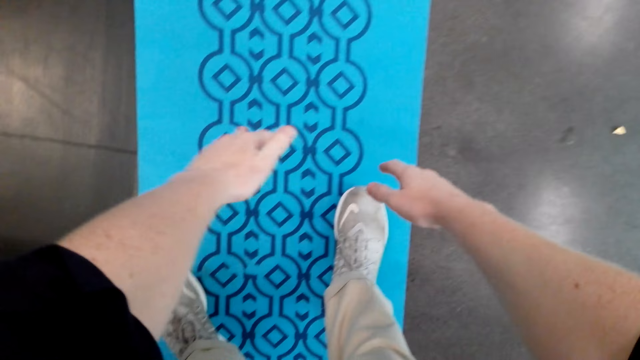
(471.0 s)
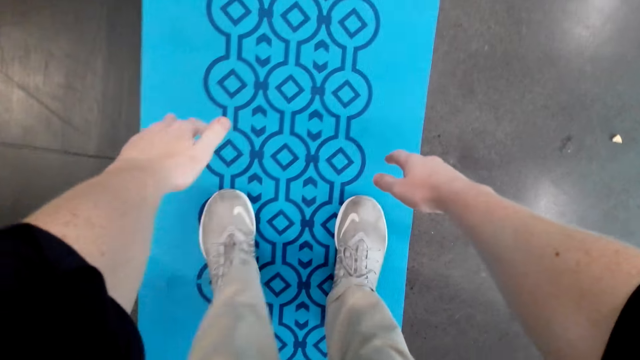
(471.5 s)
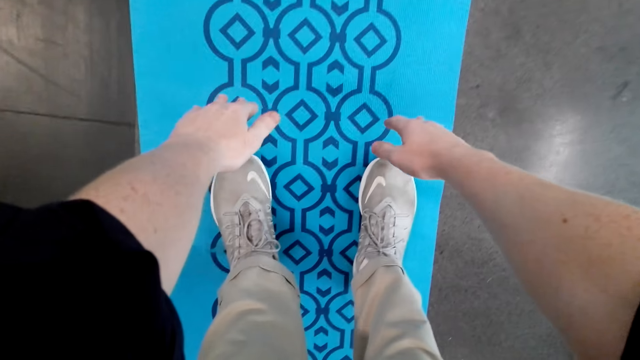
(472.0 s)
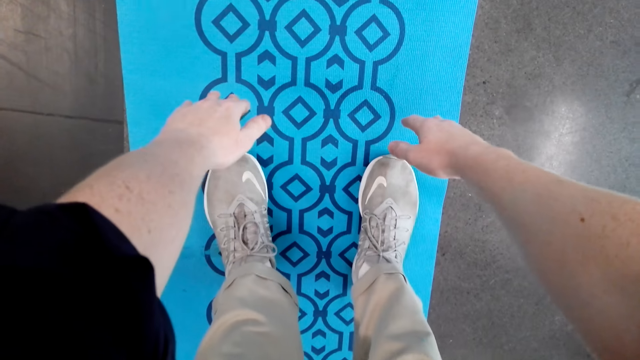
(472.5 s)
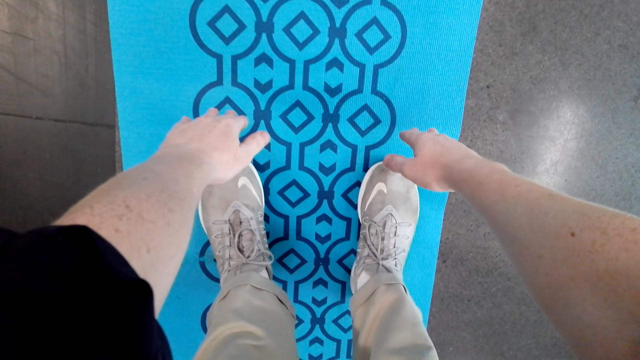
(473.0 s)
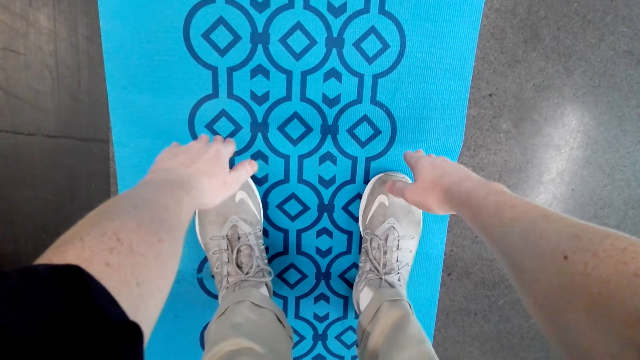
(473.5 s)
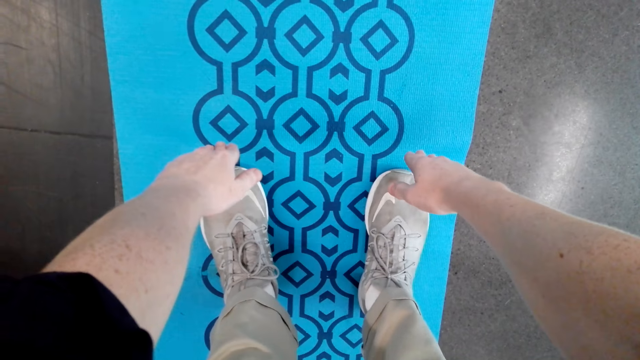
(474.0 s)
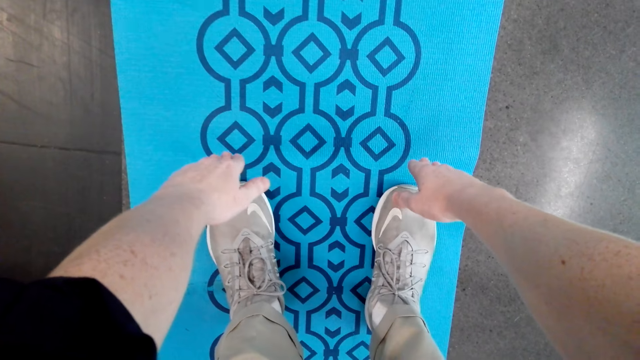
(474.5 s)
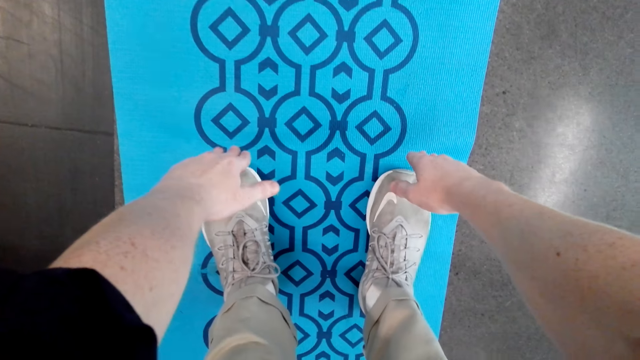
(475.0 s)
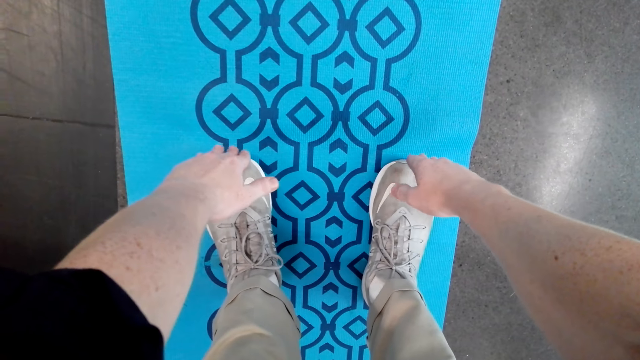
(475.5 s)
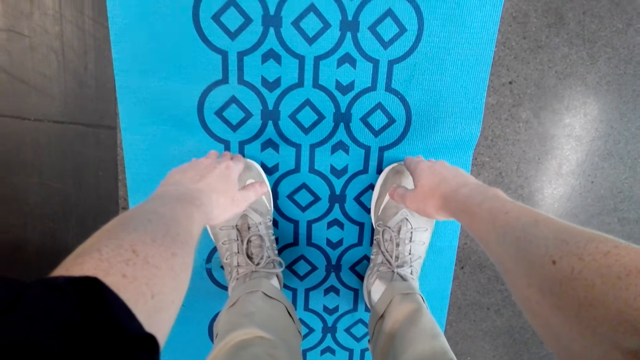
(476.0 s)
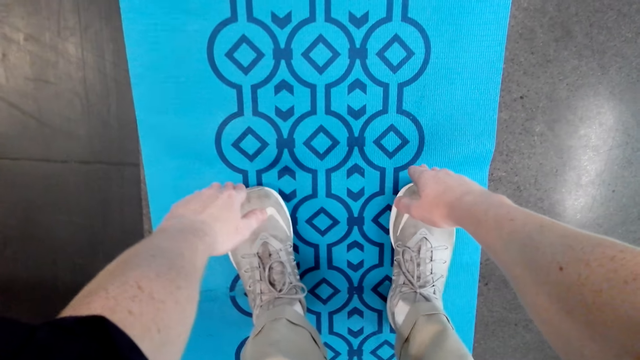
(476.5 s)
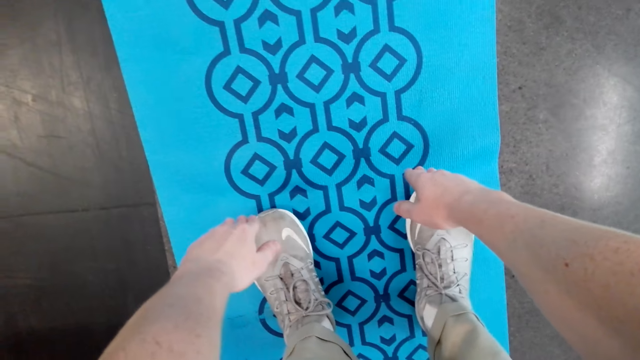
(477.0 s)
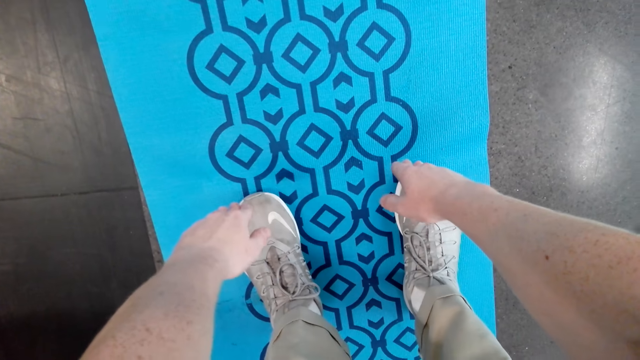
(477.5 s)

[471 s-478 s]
The camera wearer touches the toes.

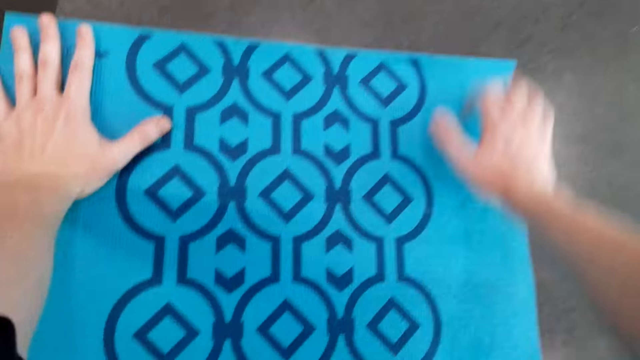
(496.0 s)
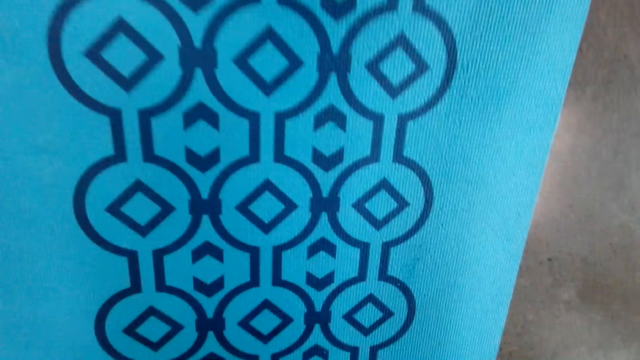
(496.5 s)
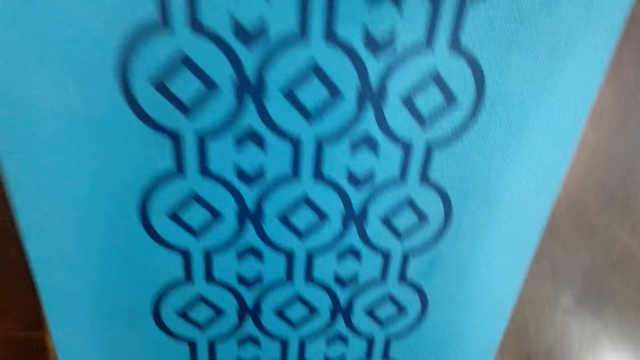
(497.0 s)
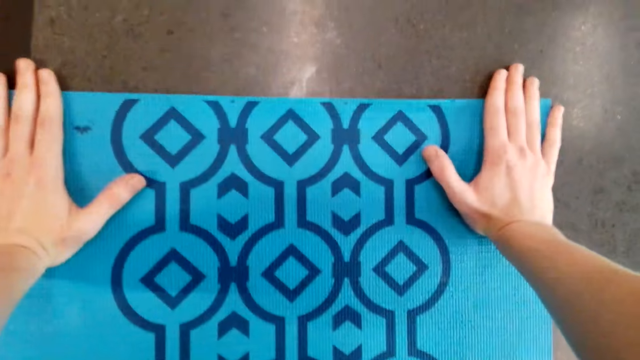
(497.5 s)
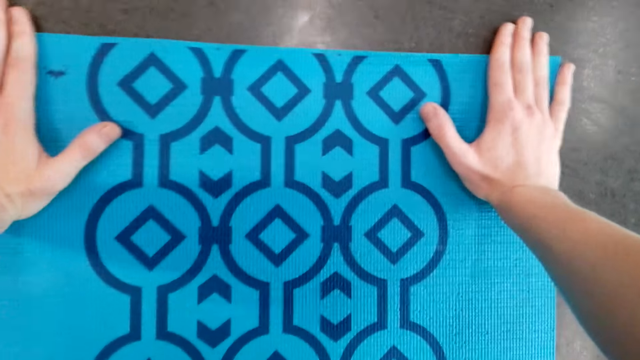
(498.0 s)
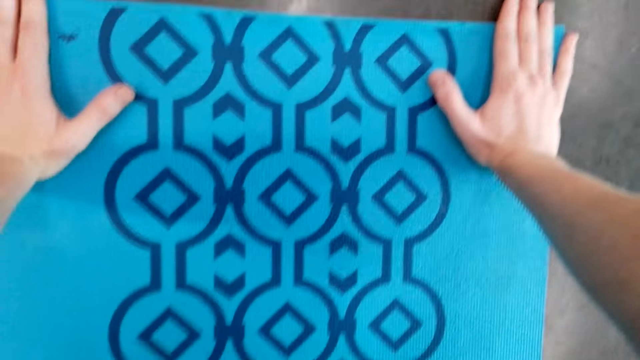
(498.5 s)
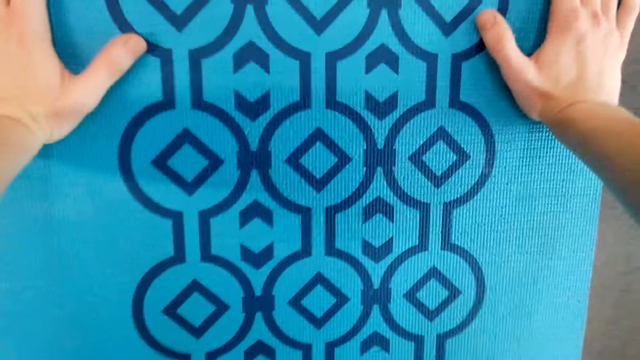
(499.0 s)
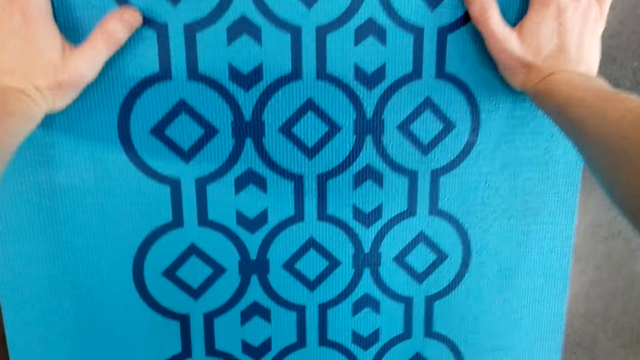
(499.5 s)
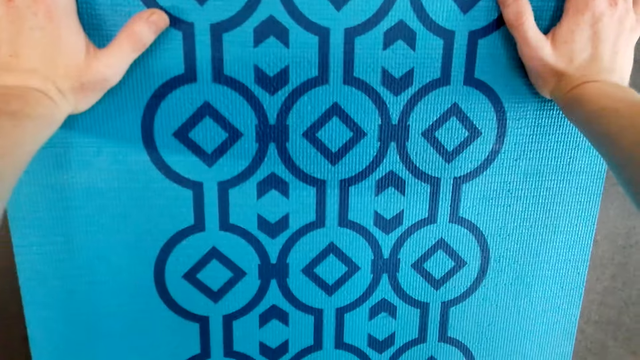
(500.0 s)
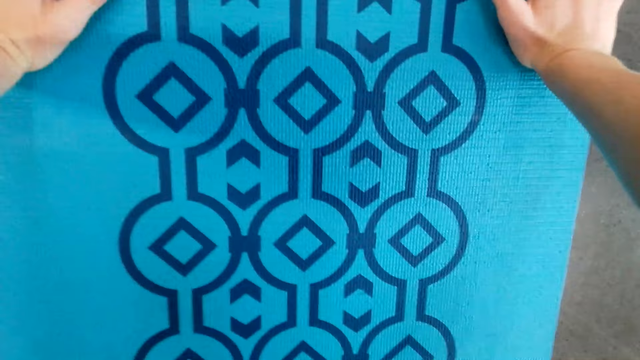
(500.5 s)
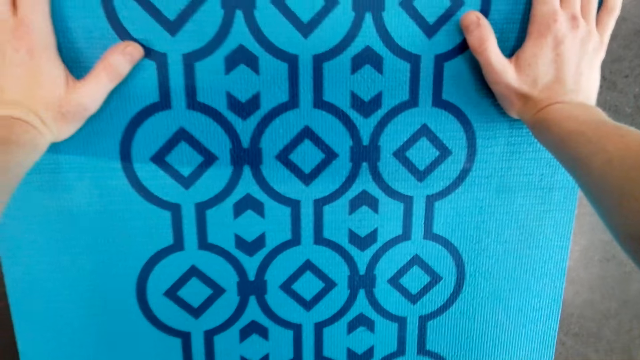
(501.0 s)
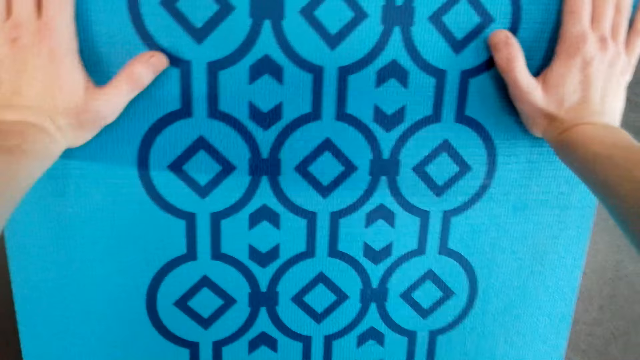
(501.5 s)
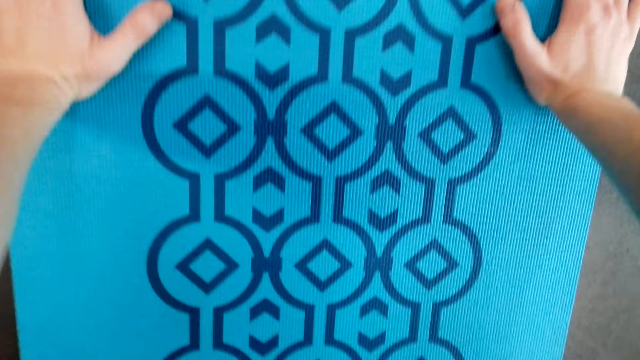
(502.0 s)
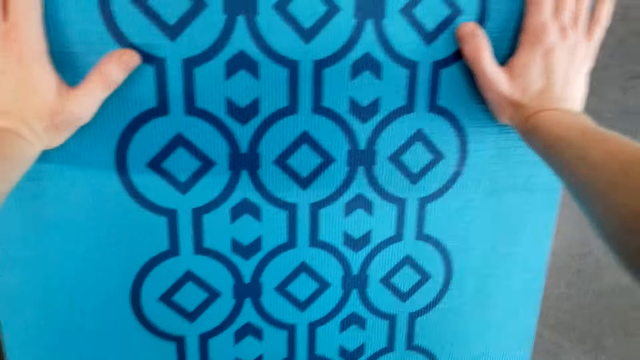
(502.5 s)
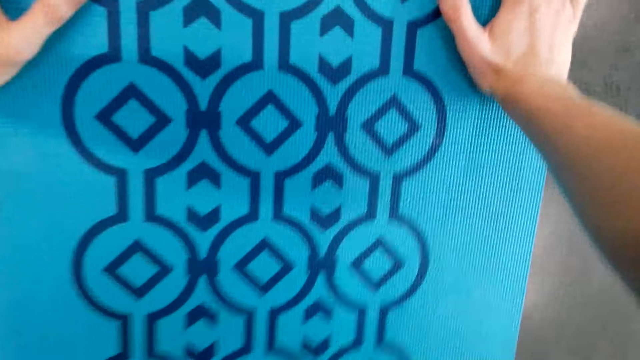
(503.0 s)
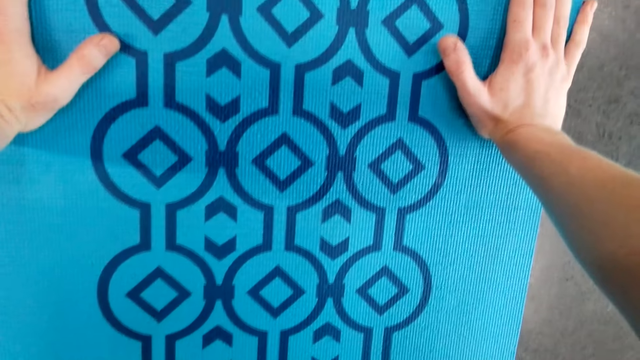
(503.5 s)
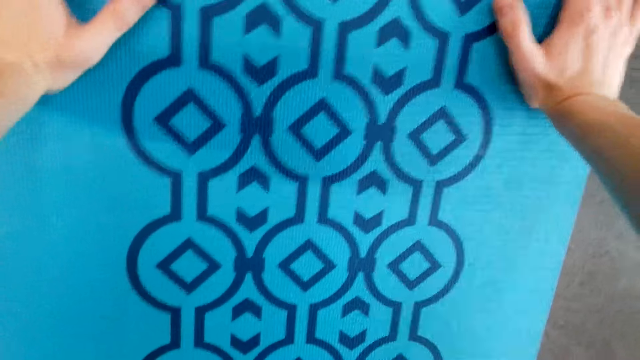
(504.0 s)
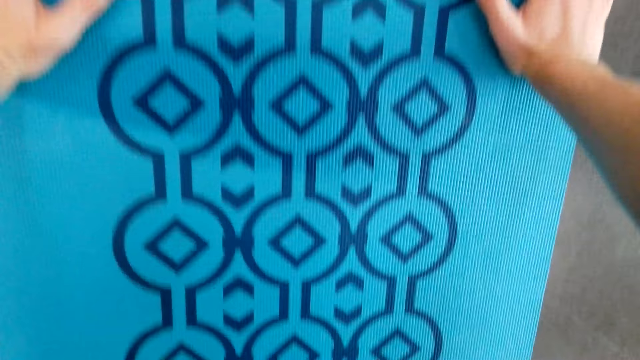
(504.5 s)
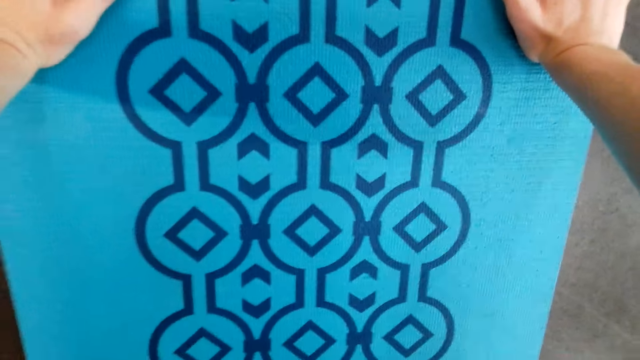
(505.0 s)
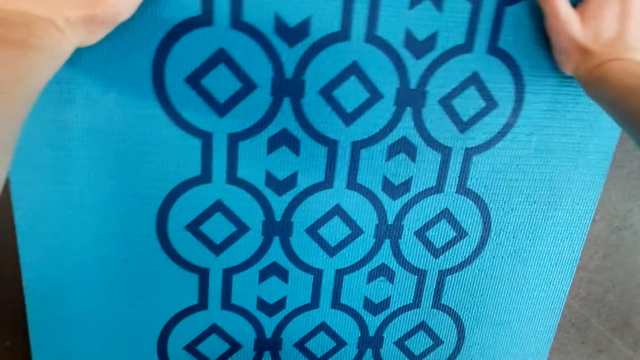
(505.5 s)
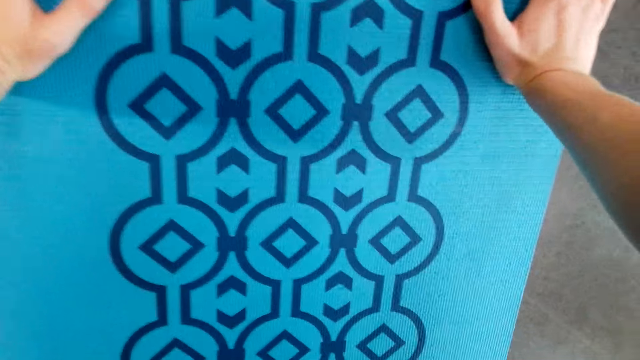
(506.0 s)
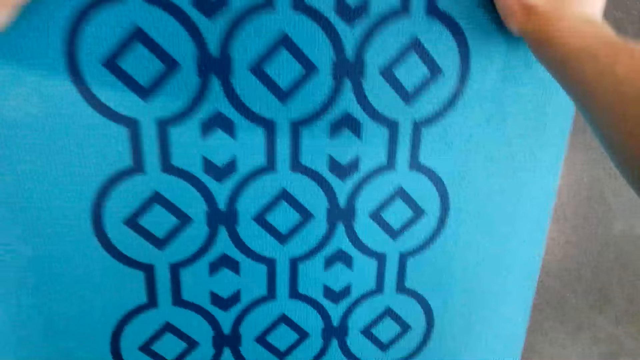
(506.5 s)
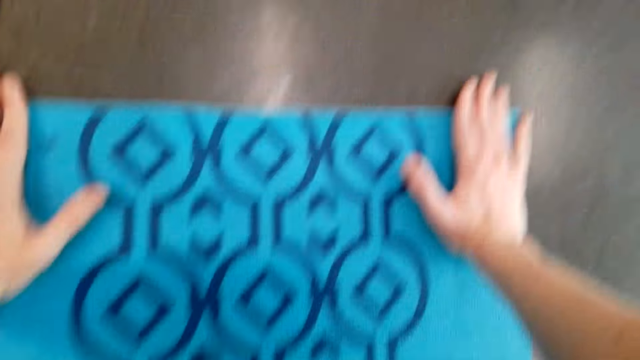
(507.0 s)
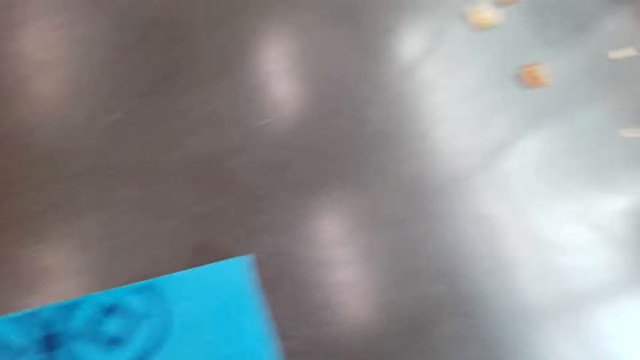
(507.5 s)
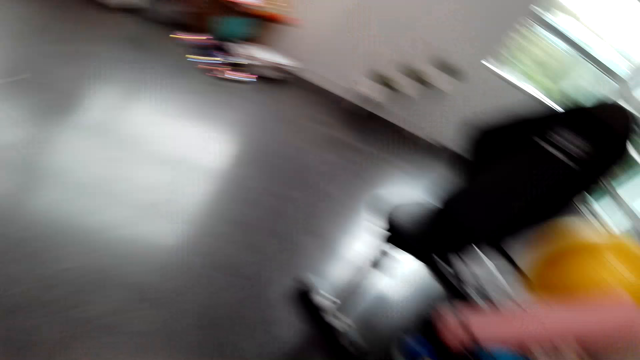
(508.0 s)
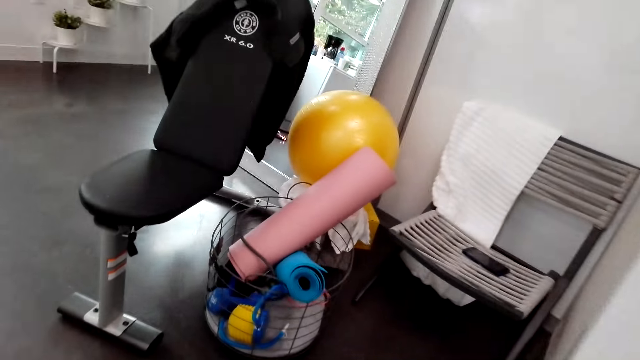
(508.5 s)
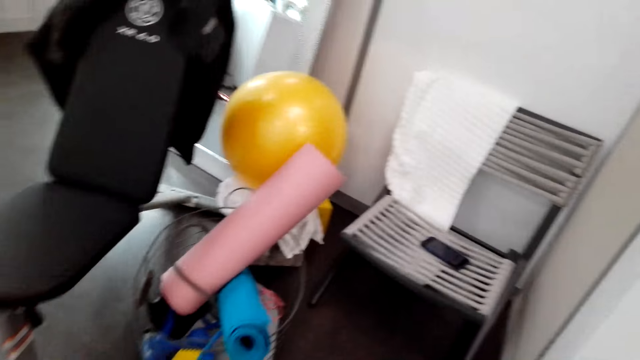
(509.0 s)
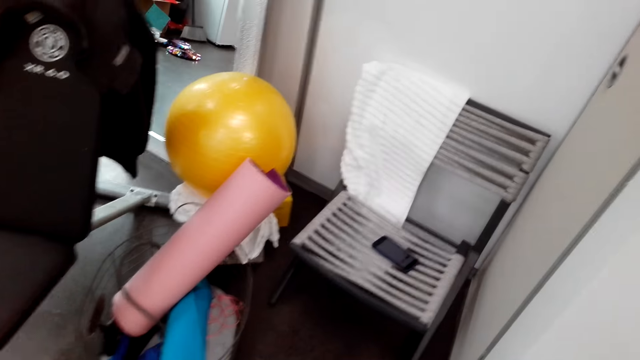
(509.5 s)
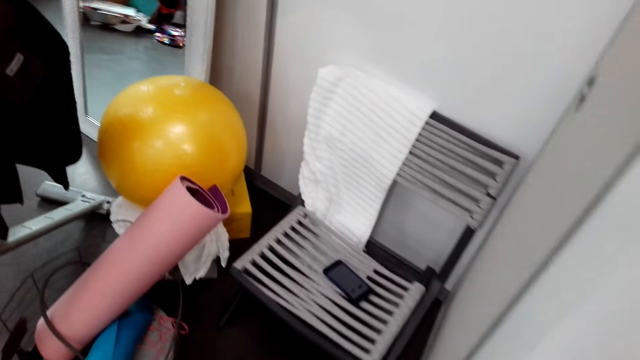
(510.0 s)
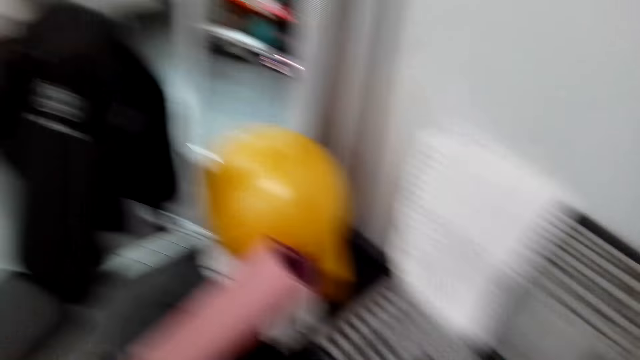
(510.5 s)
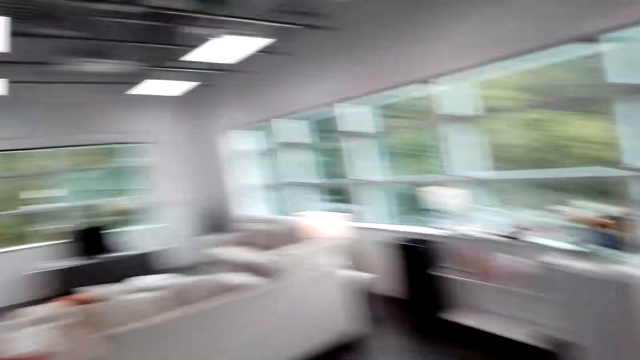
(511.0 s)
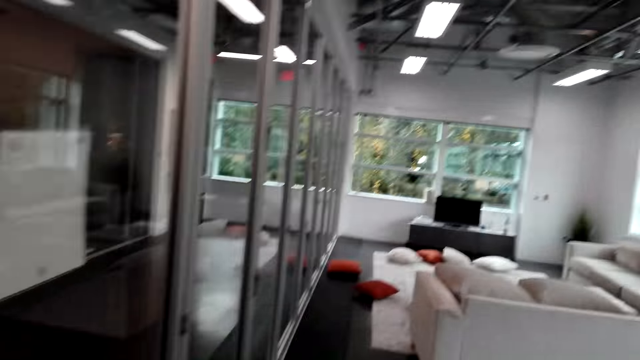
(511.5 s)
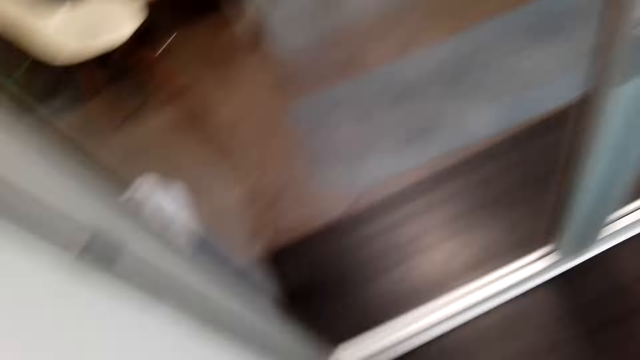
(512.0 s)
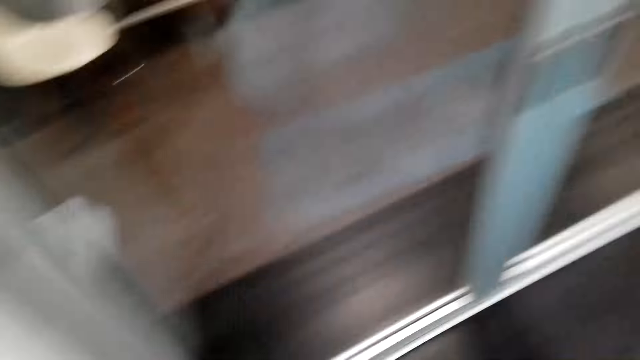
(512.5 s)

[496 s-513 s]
The camera wearer does the back push-ups on the mat. They turn around. They walk in the room. They turn around.
